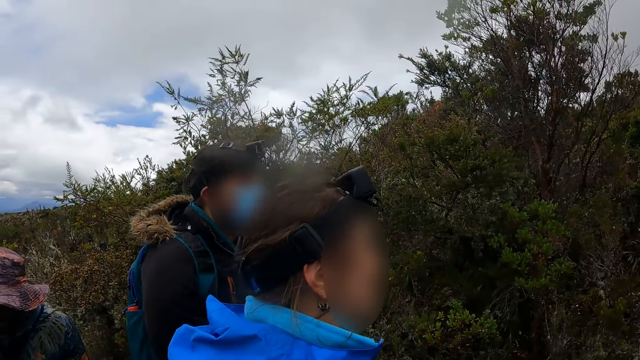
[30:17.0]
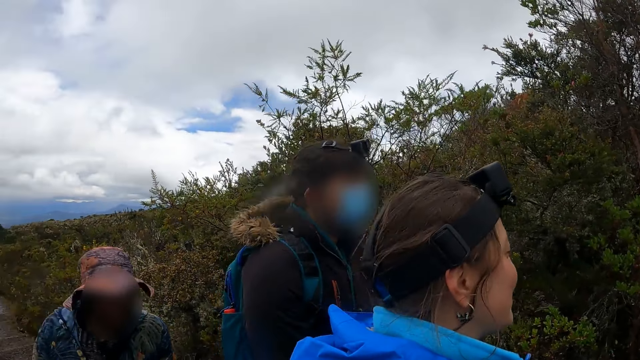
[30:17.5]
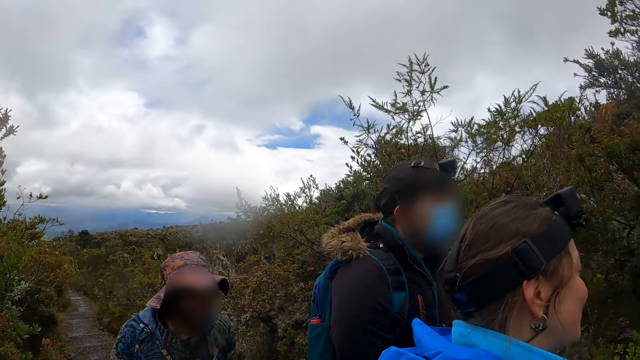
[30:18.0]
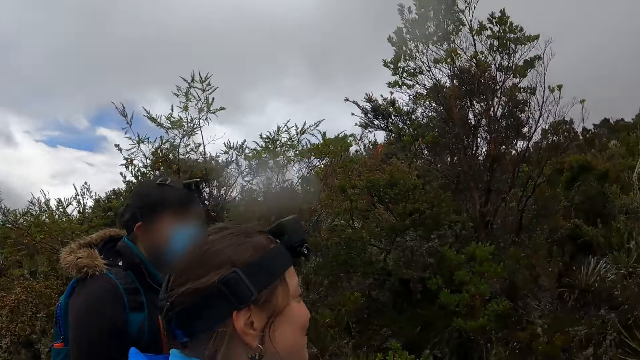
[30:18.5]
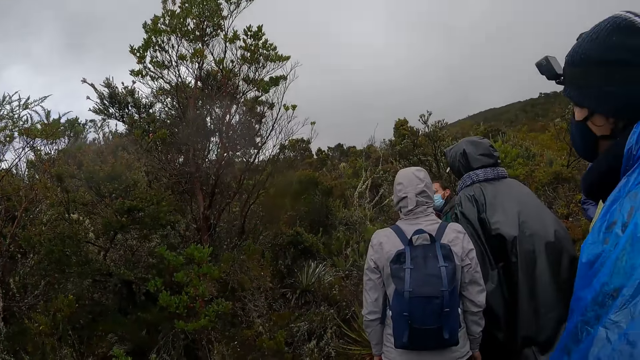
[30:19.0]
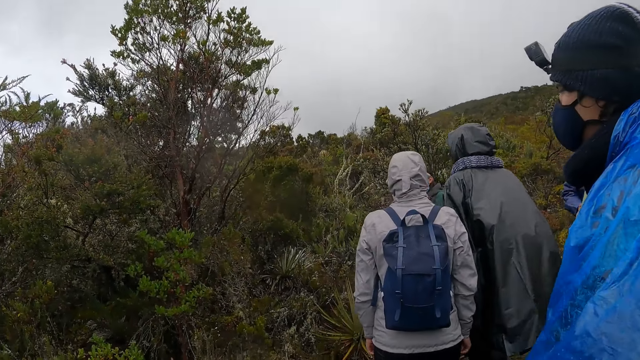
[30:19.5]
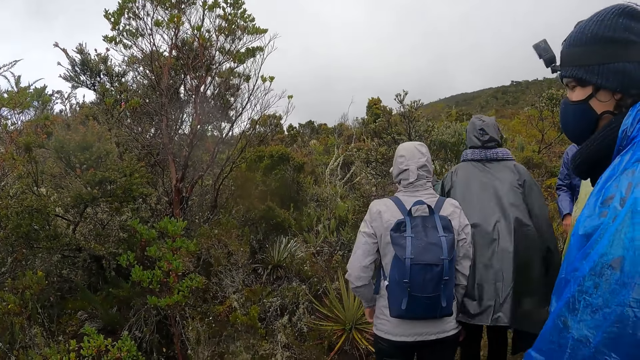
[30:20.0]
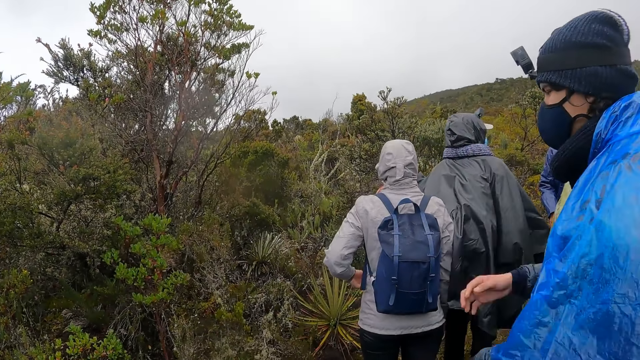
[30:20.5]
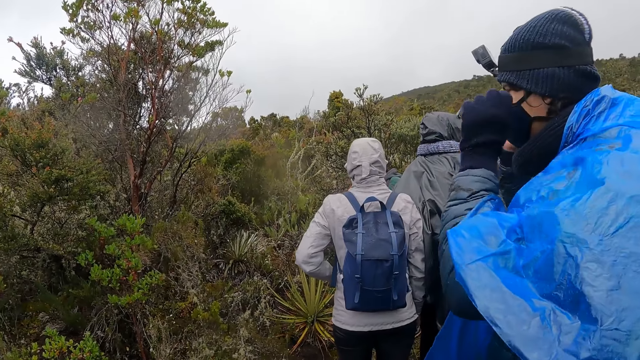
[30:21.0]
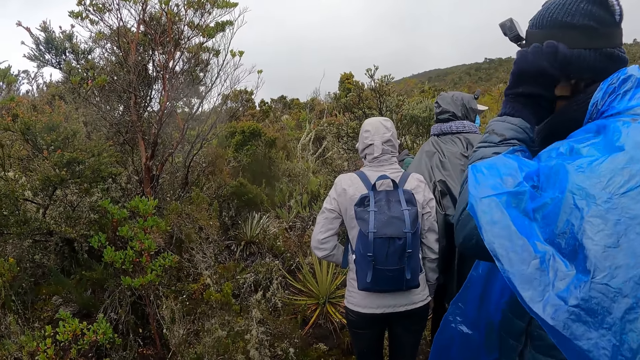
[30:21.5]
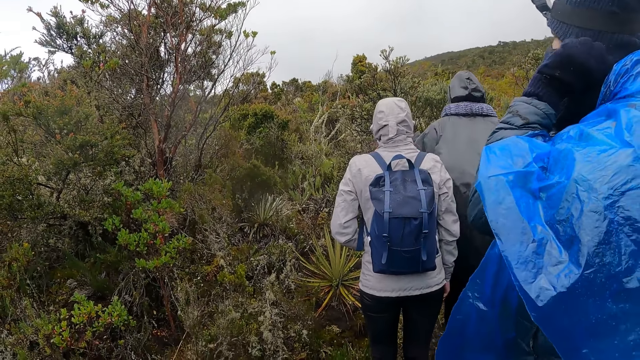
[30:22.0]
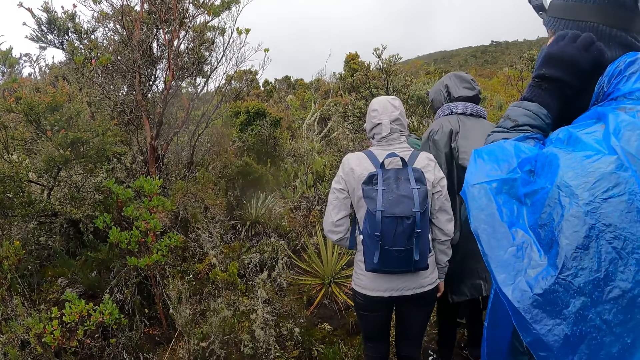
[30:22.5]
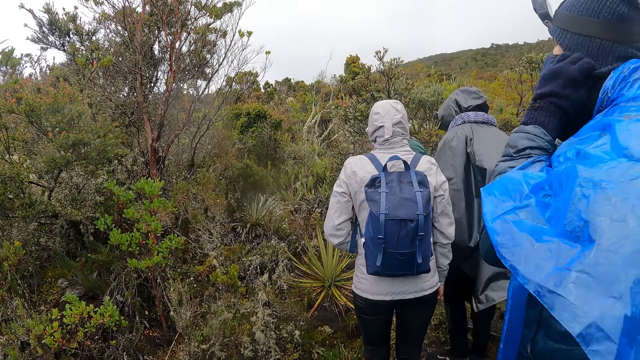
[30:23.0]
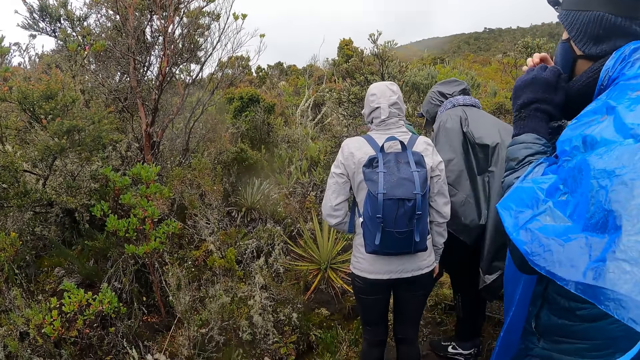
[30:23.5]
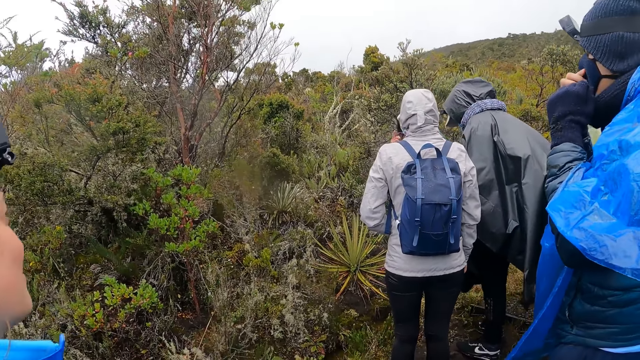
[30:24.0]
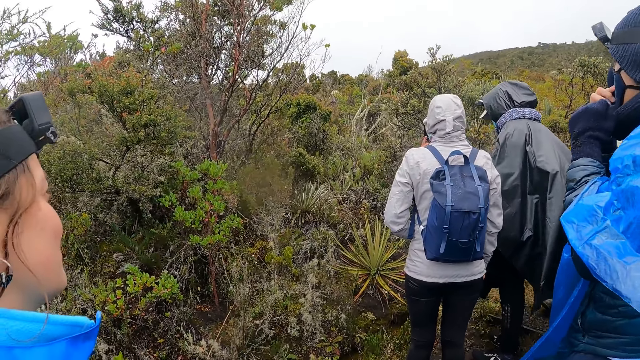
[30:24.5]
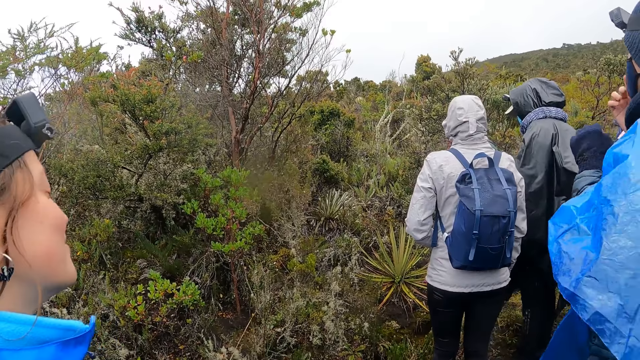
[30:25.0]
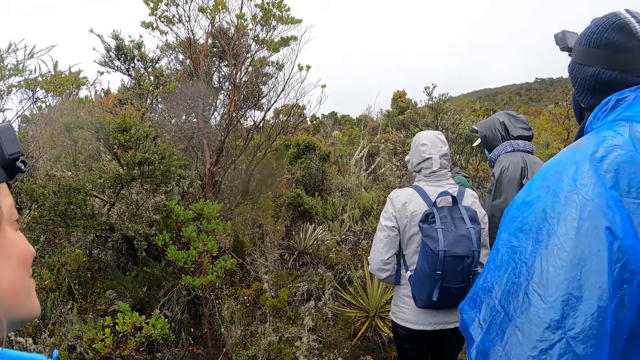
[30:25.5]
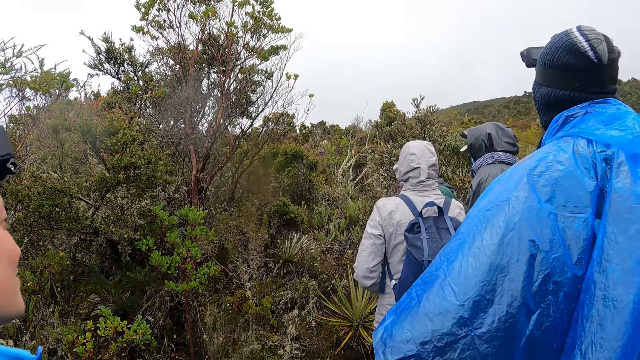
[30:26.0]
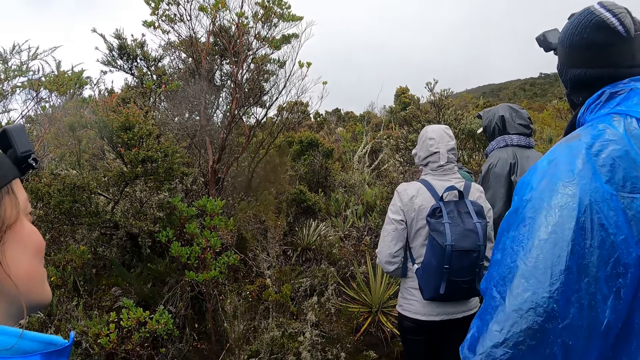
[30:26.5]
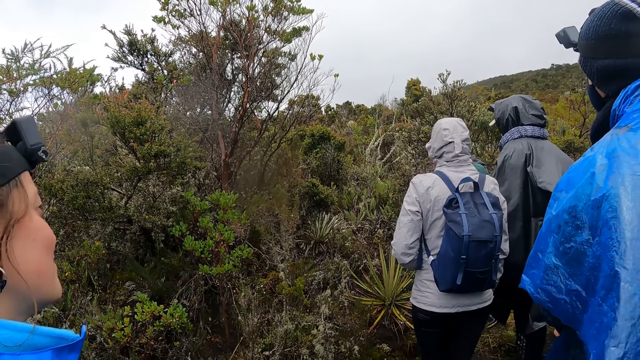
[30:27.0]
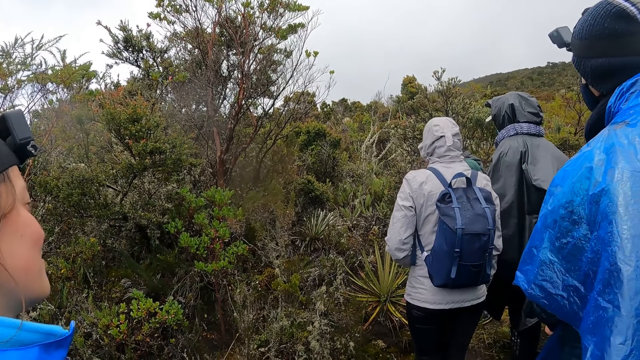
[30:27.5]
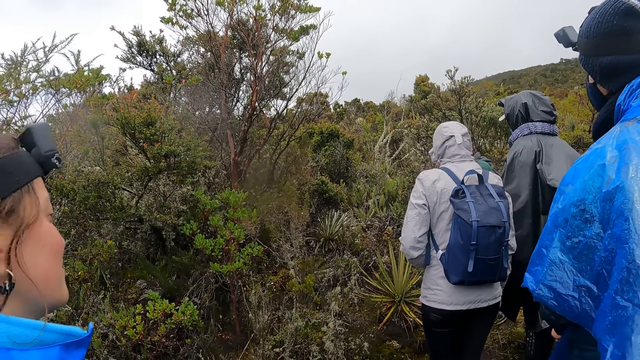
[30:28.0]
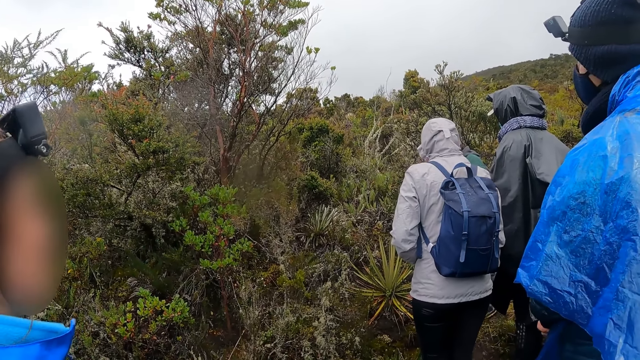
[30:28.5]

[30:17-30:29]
The camera wearer looks around. A man adjusts his head warmer with both hands. The man adjusts his head facemask with his right hand.

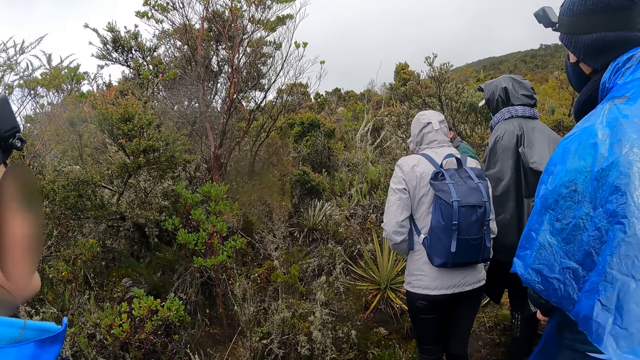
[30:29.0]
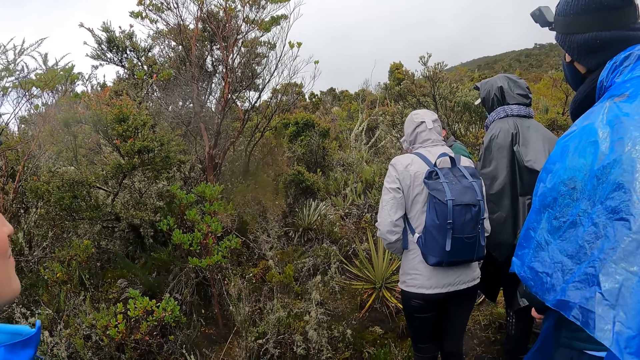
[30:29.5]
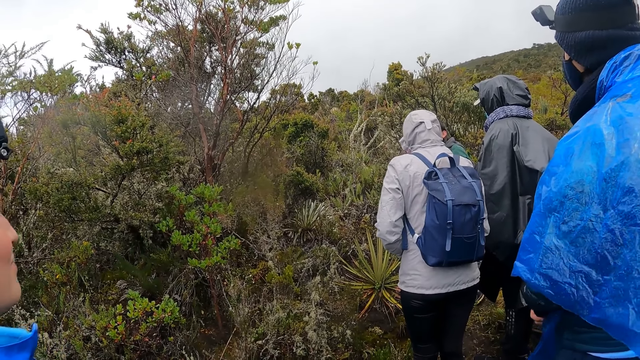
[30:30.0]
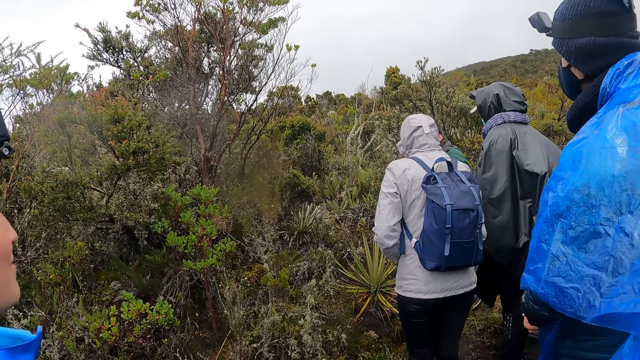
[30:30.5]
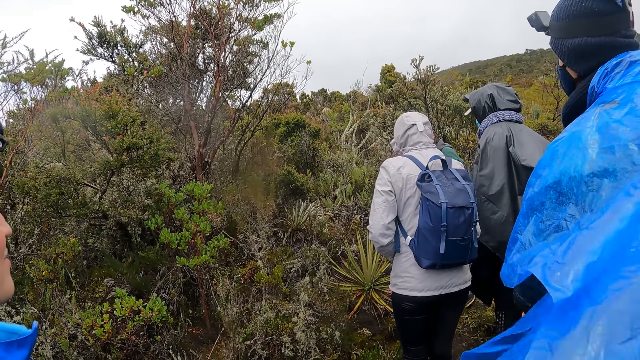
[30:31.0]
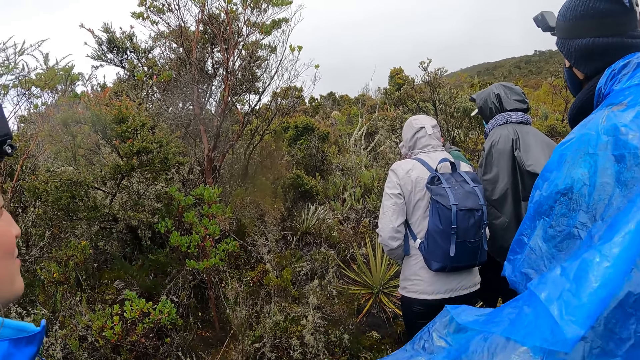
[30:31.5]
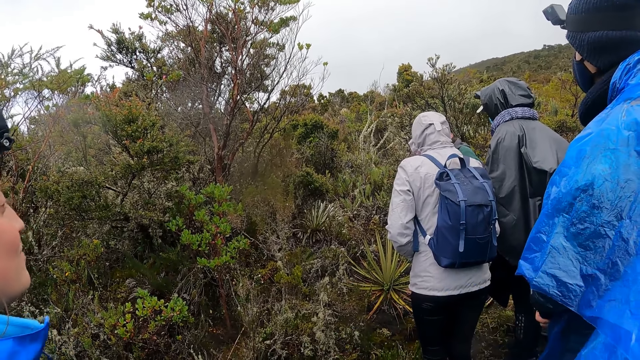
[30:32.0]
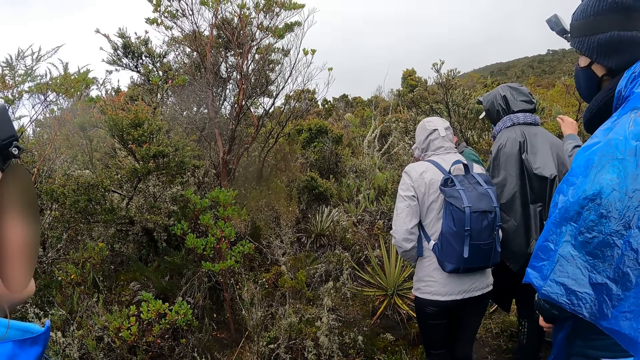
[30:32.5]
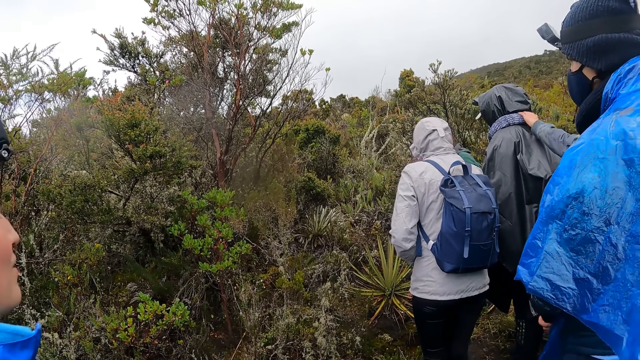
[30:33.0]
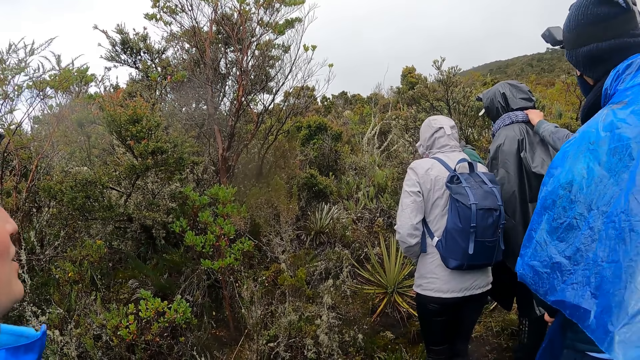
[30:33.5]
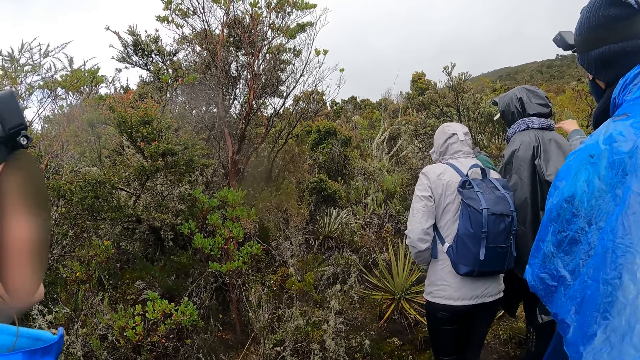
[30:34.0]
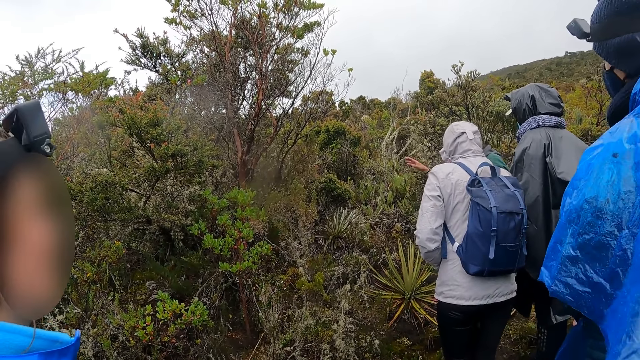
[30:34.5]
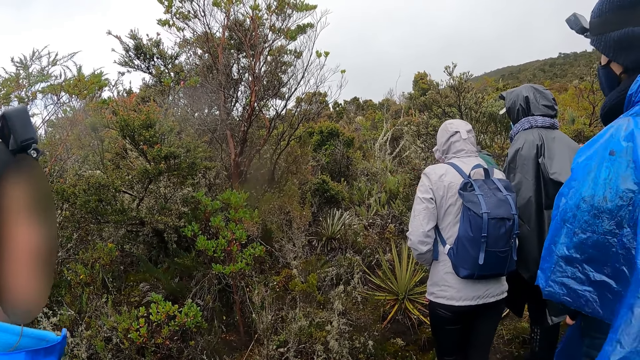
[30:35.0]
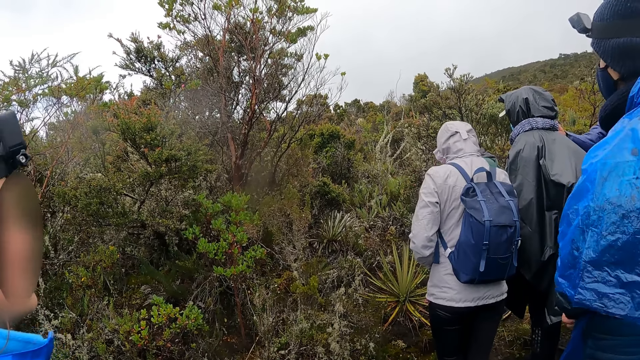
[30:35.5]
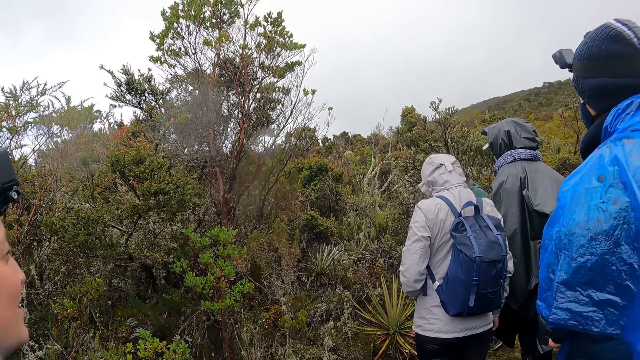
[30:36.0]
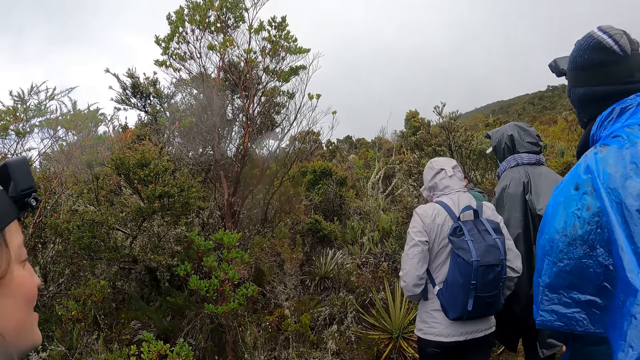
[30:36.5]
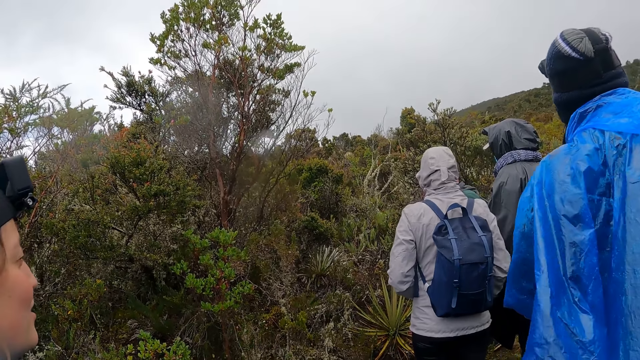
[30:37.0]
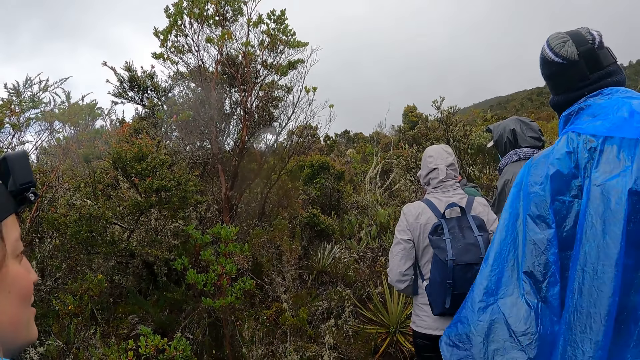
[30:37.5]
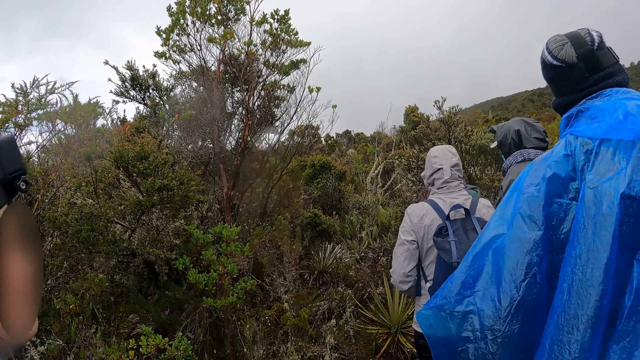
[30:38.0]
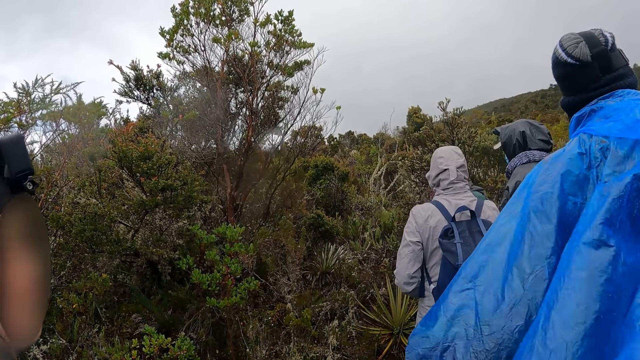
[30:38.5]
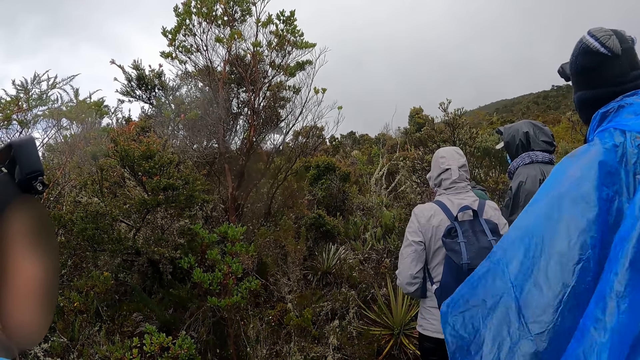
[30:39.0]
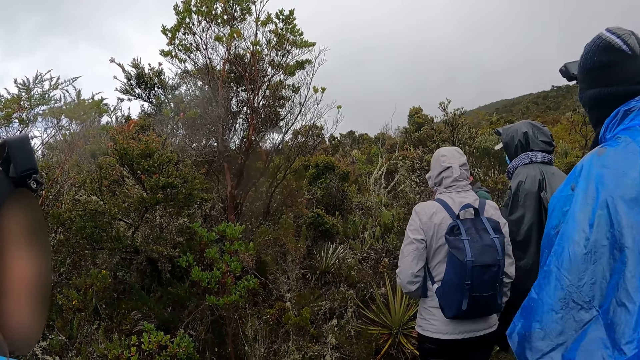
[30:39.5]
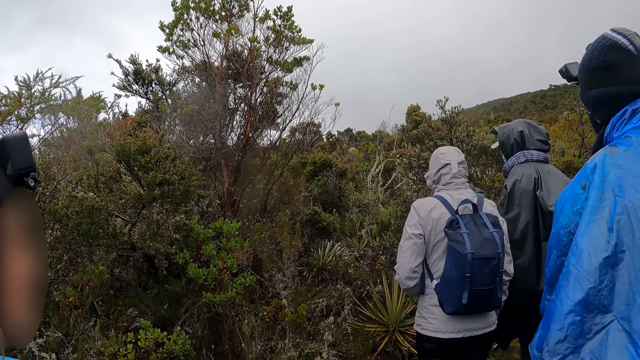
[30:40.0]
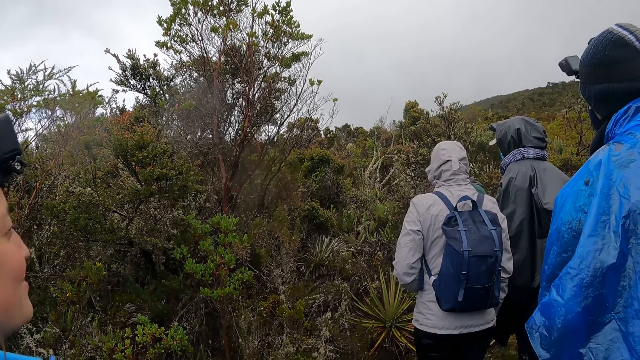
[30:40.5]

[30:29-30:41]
The camera wearer converses with the woman.
